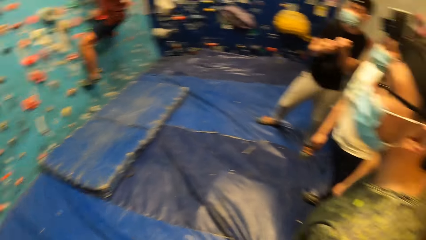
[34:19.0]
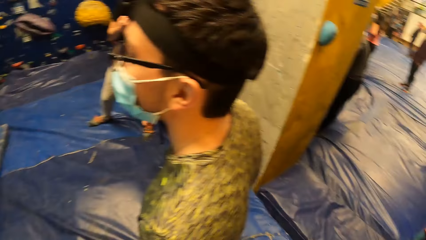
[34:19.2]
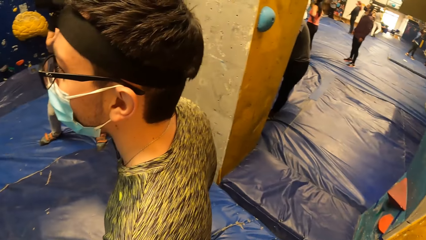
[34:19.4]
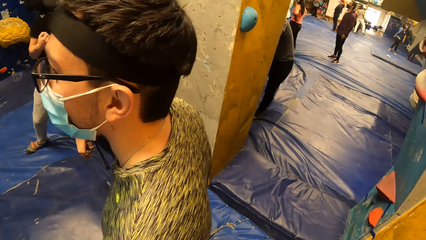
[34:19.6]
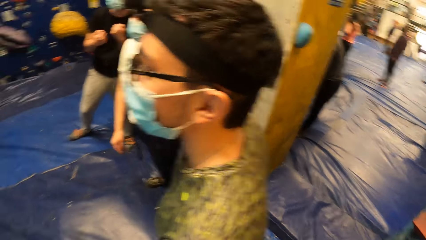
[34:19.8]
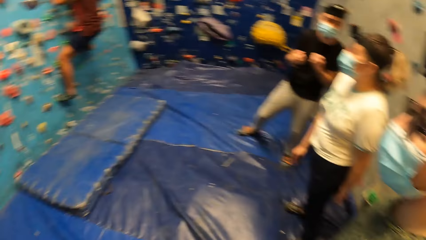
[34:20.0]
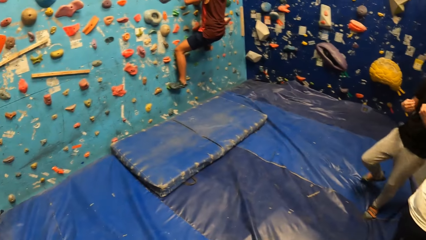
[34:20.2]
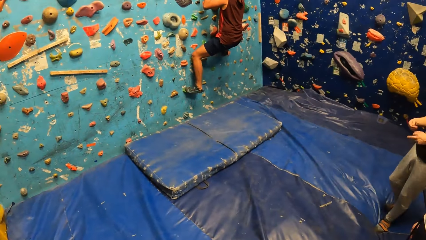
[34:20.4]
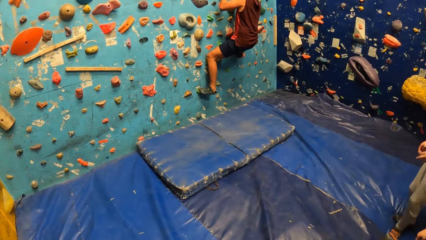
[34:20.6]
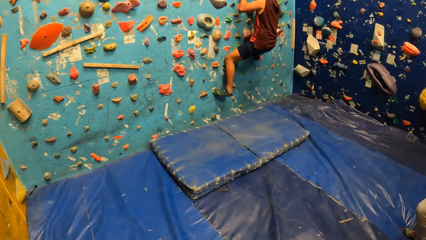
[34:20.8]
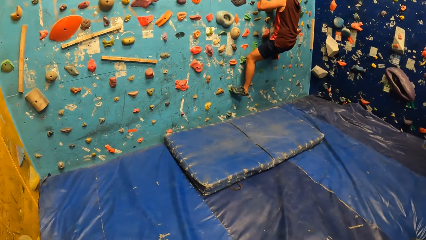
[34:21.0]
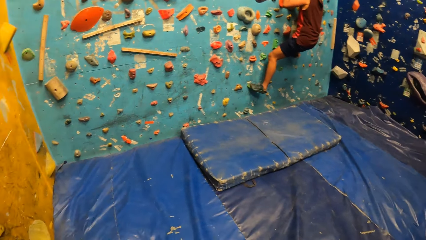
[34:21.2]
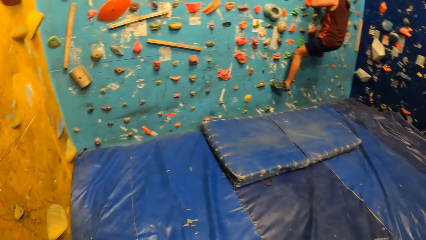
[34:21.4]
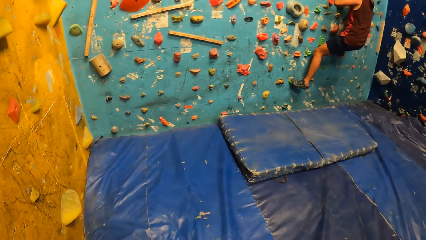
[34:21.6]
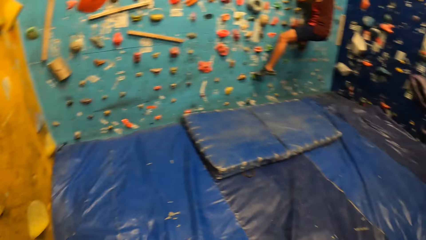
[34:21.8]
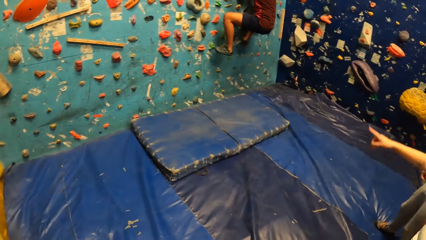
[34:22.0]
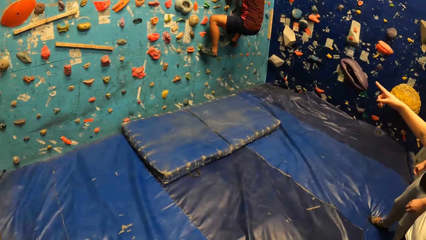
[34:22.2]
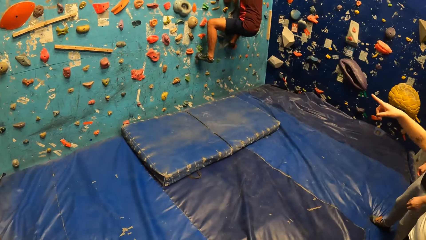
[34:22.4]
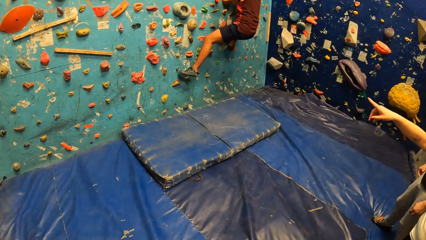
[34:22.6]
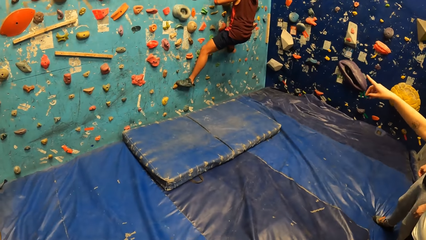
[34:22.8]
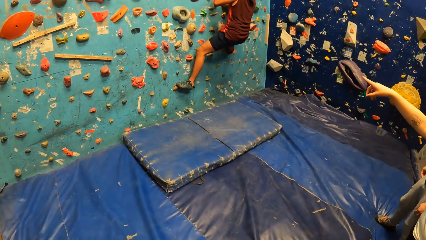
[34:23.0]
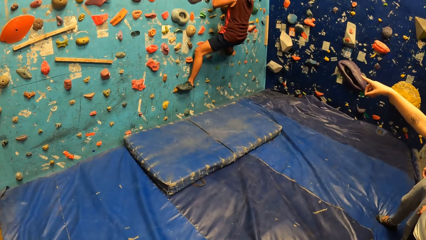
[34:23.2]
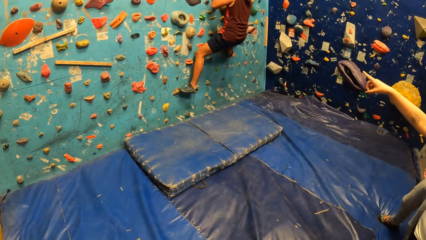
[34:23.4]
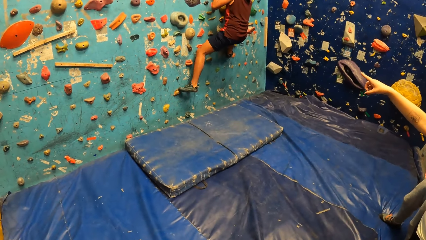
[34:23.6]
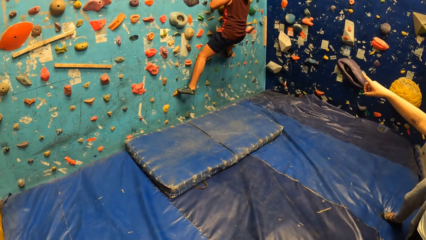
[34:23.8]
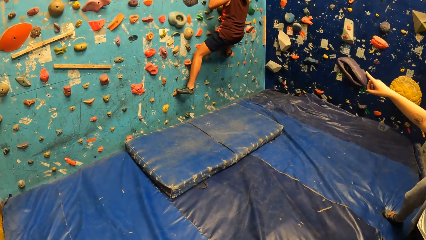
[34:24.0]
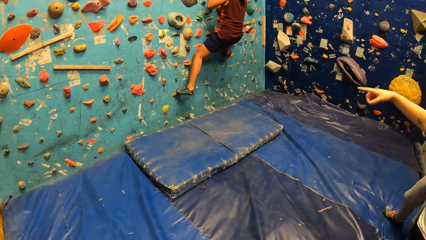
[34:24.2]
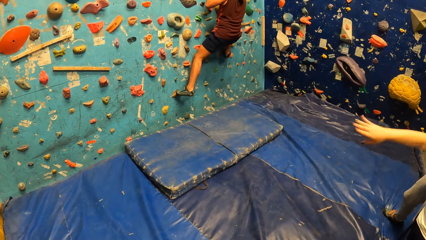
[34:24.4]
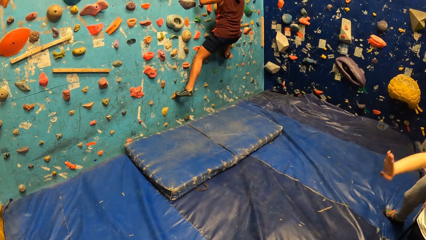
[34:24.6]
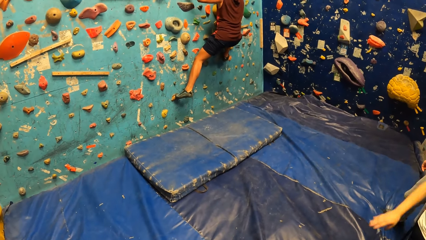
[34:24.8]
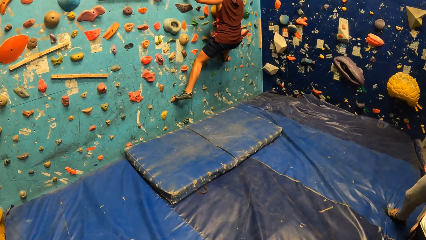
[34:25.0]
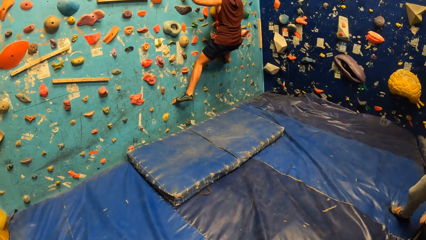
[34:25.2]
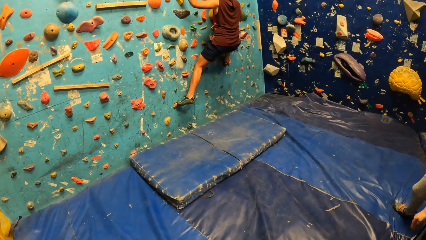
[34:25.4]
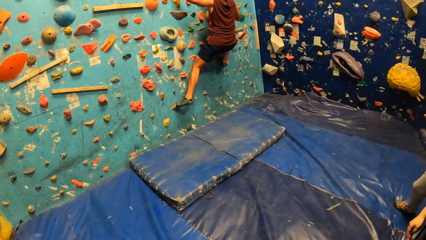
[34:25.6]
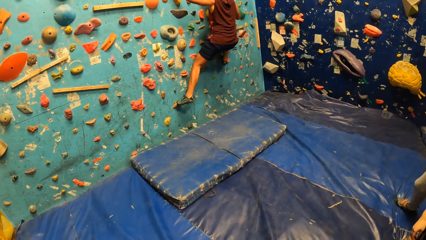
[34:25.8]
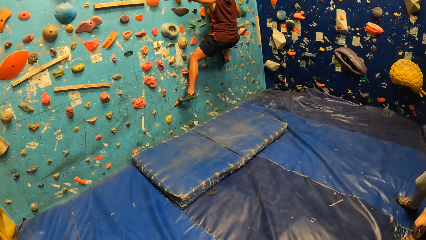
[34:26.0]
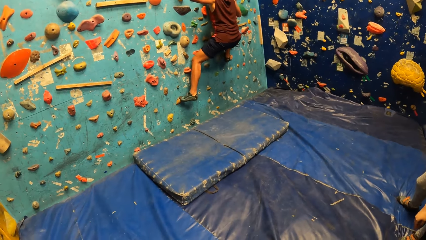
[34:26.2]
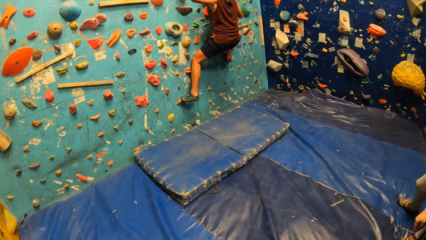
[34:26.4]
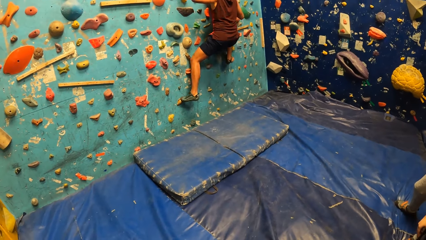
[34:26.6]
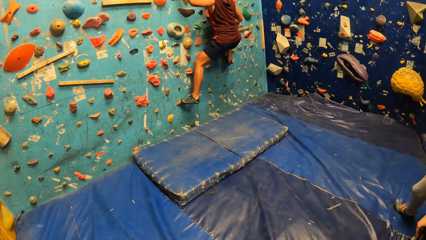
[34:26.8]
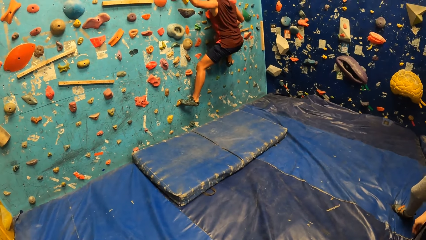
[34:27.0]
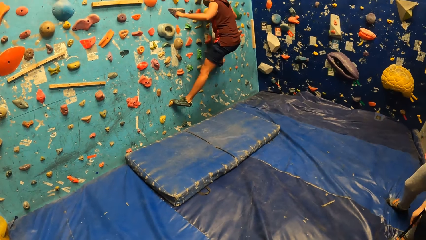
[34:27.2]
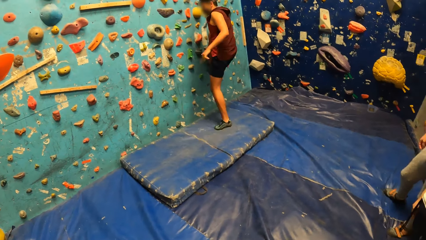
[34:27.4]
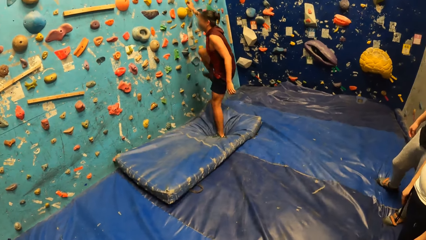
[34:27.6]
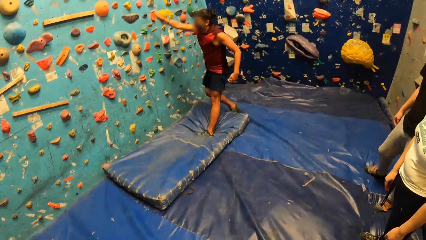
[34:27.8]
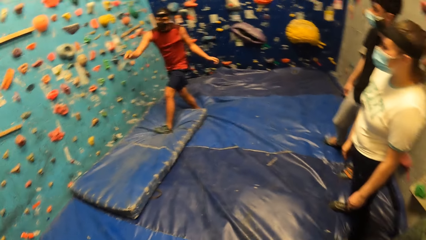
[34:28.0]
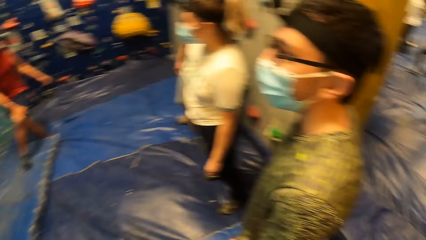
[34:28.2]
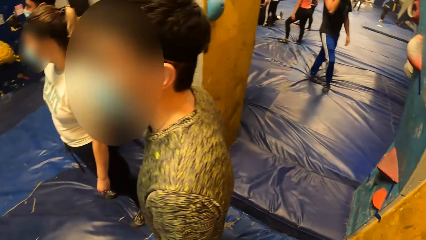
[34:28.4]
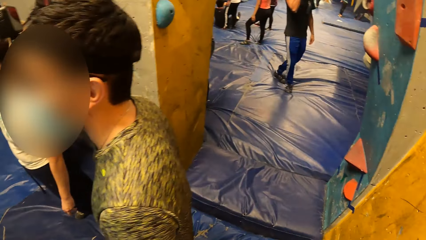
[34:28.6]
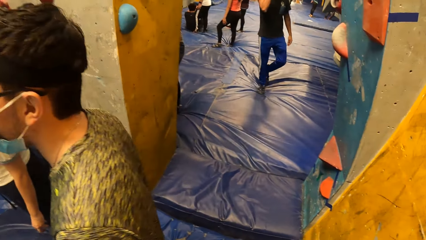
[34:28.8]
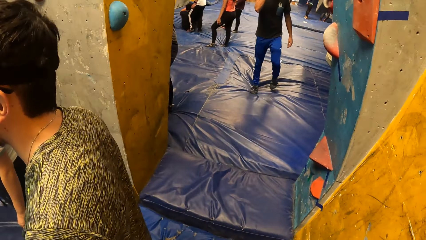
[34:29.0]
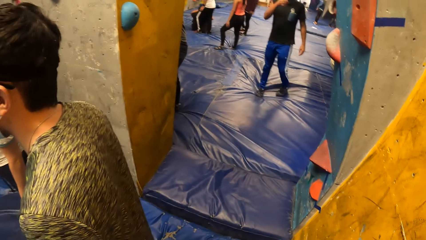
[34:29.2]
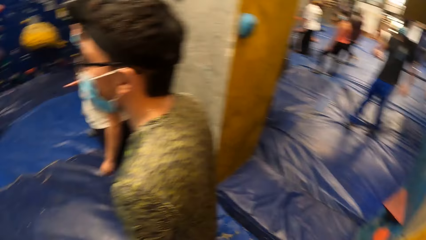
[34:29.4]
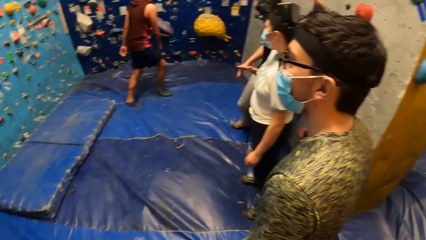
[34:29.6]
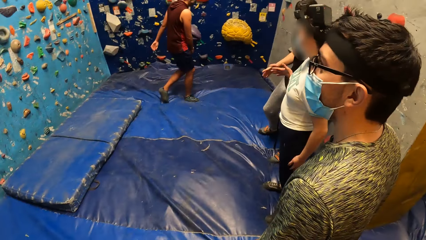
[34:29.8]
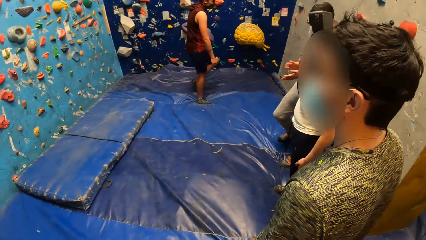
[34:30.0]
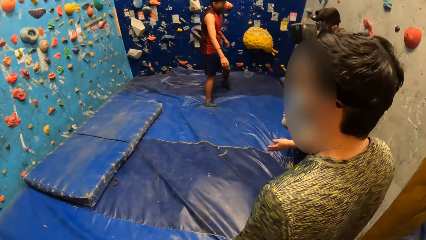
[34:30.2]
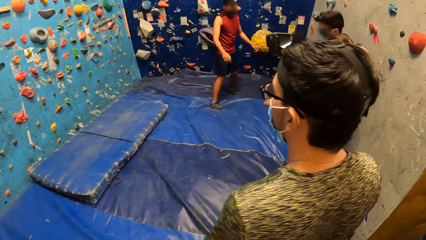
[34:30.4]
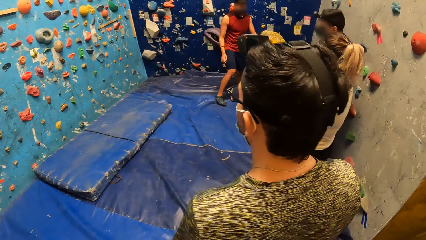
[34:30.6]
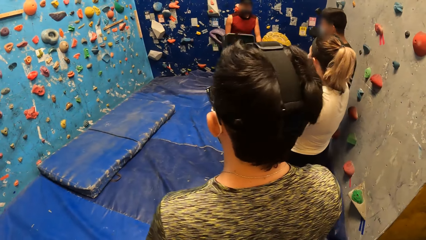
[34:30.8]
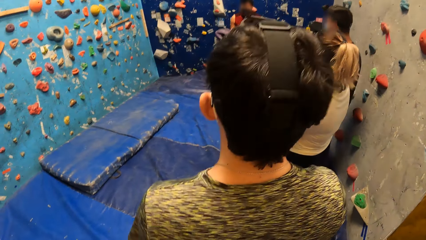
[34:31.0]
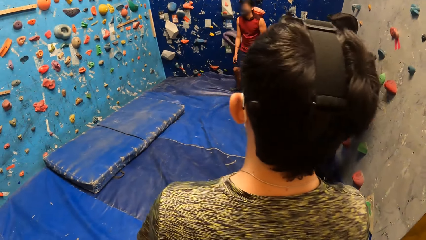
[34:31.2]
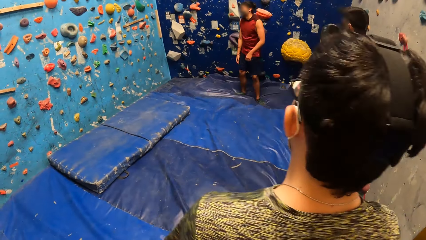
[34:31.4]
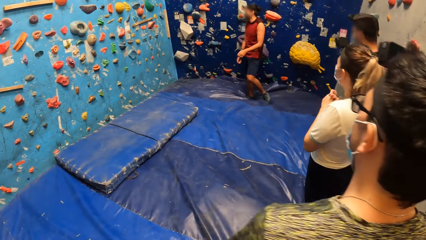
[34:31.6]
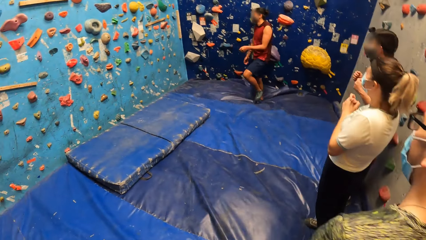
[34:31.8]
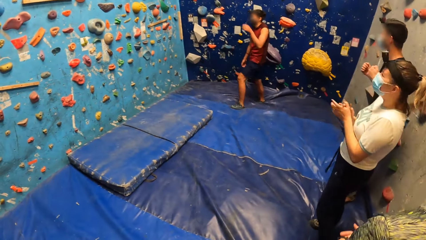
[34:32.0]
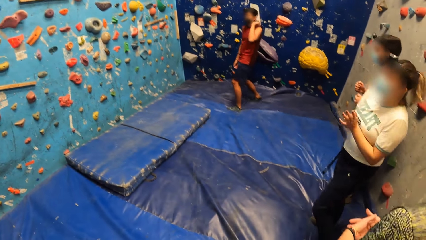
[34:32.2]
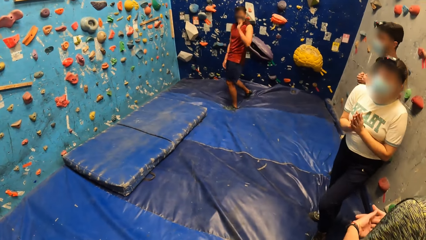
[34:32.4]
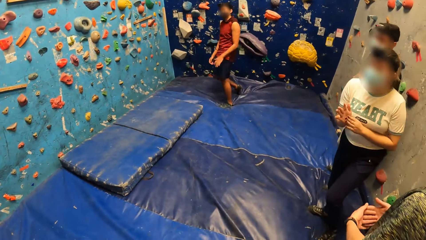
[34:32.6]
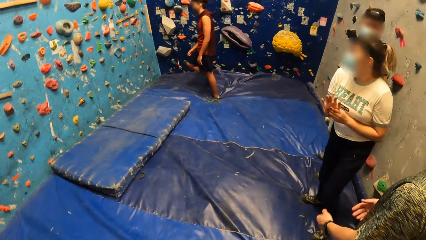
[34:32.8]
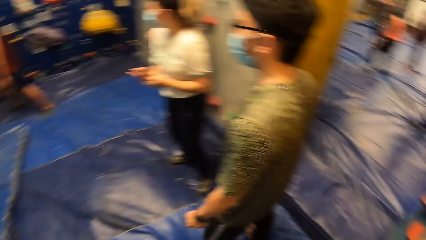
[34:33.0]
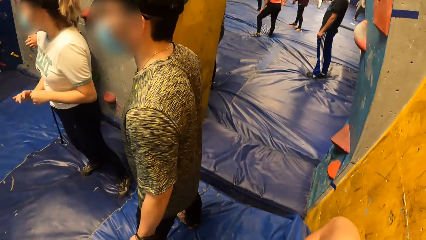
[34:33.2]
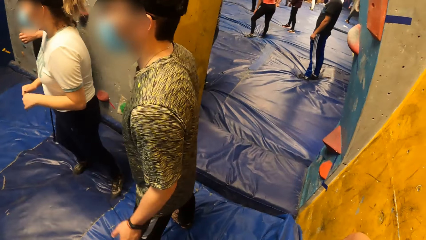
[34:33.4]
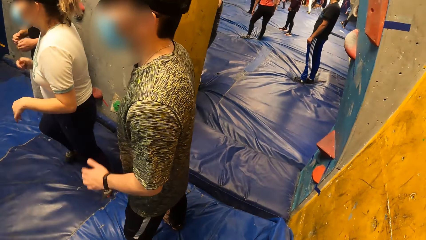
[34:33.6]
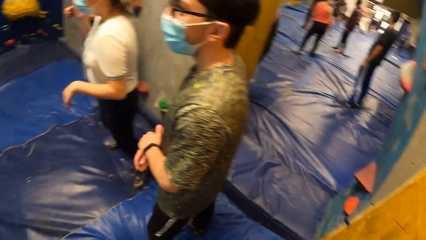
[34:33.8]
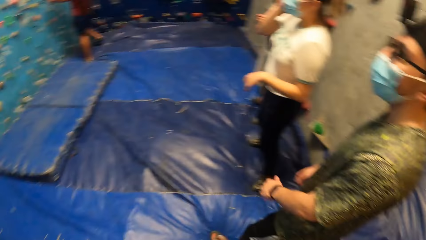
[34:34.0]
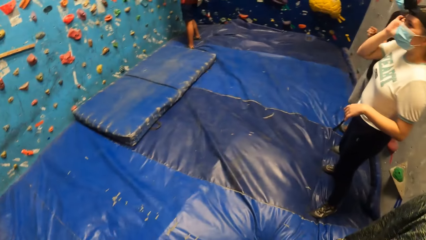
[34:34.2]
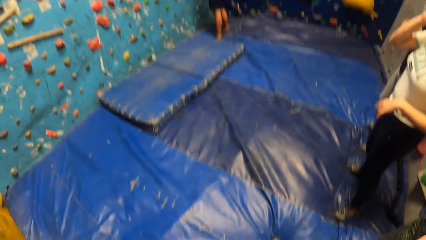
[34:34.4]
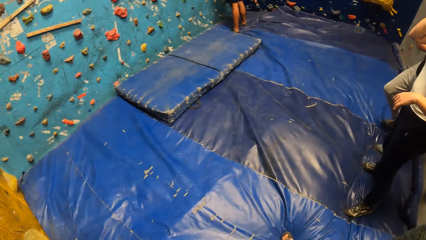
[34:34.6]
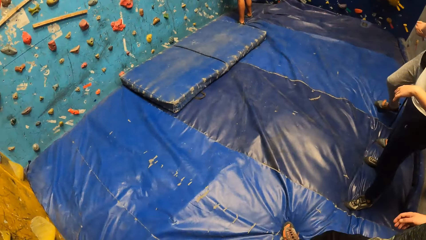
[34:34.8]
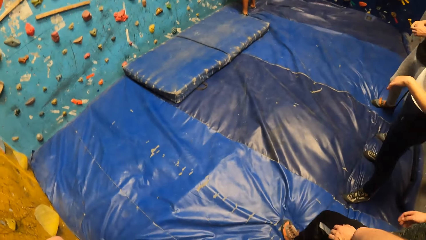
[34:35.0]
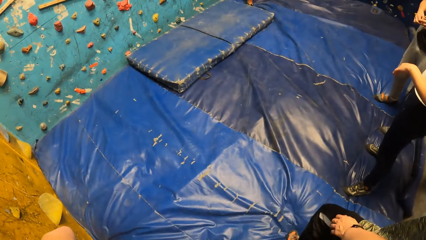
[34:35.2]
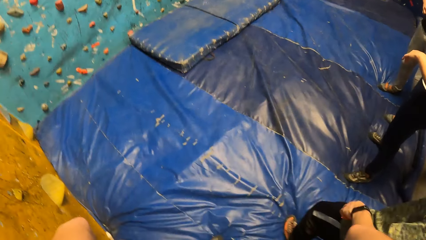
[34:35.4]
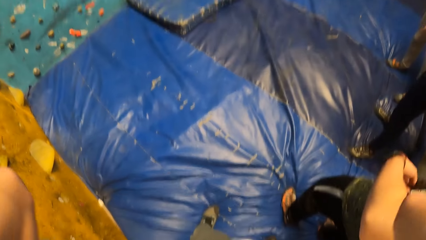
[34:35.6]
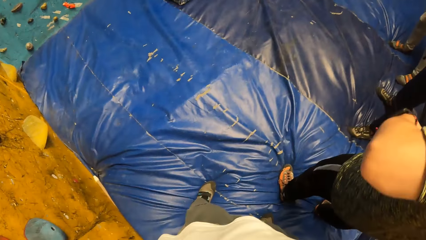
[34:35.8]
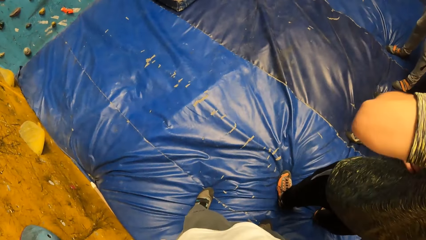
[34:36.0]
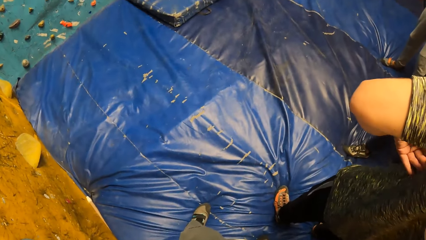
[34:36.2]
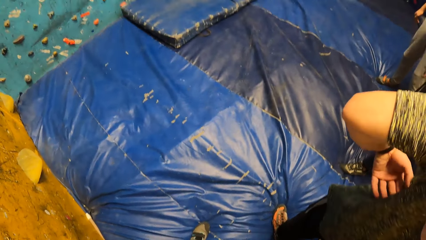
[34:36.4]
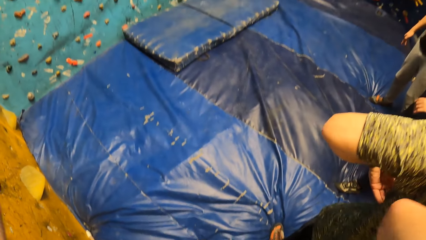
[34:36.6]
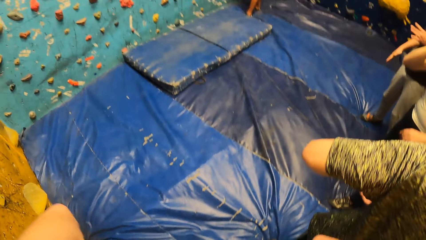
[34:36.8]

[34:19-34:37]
A man stands. A woman points her right hand at the bouldering wall. The woman lowers her right hand. Another man holds a handle. The second man jumps onto a landing mattress. A third man jumps on the landing mattress. The second man walks. The second man raises his hand. The first man moves his hand. The camera wearer adjusts her camera with both hands.
